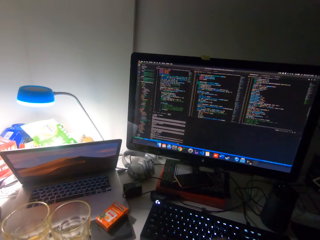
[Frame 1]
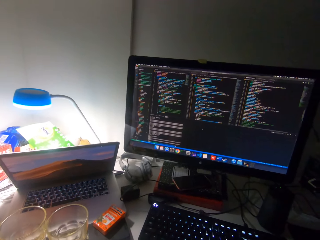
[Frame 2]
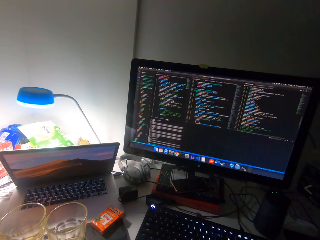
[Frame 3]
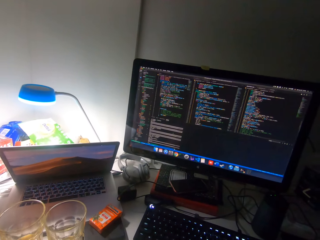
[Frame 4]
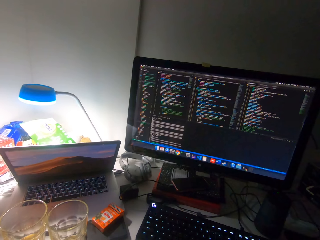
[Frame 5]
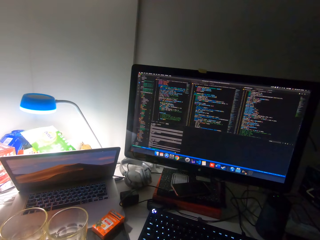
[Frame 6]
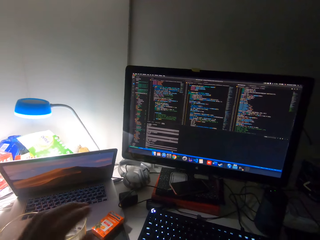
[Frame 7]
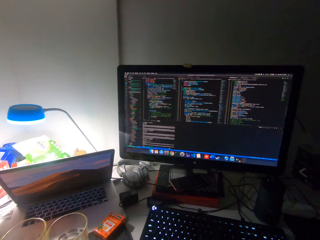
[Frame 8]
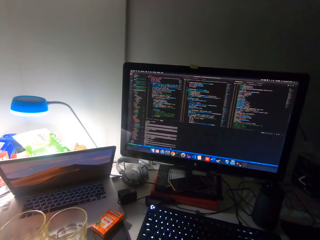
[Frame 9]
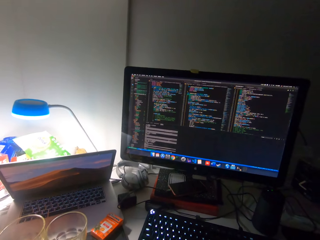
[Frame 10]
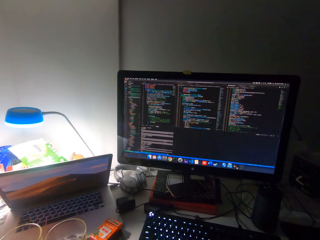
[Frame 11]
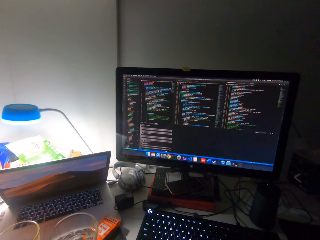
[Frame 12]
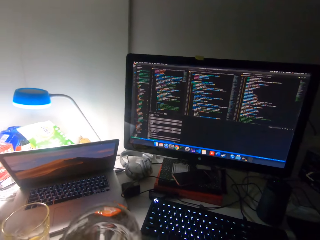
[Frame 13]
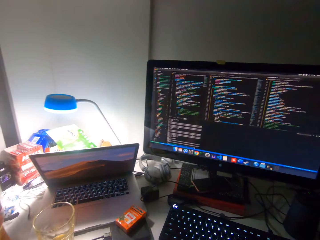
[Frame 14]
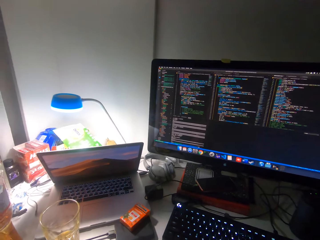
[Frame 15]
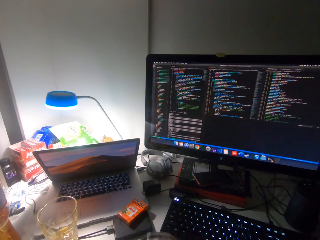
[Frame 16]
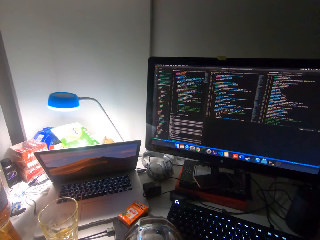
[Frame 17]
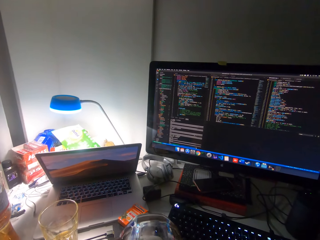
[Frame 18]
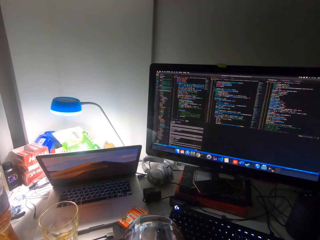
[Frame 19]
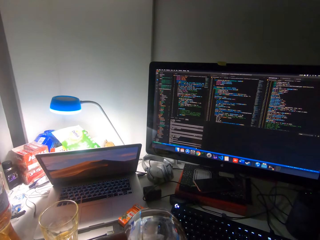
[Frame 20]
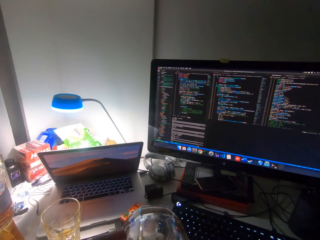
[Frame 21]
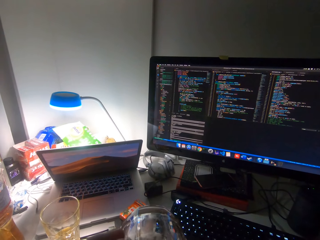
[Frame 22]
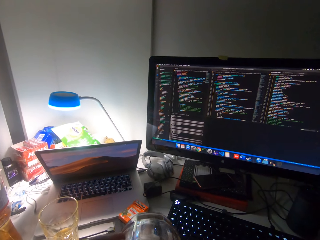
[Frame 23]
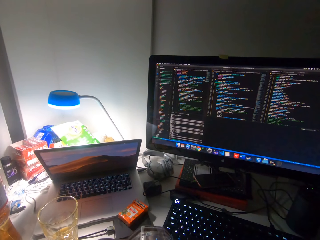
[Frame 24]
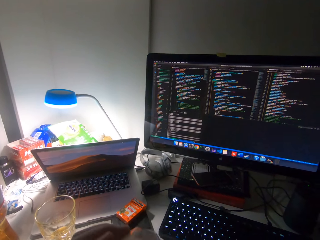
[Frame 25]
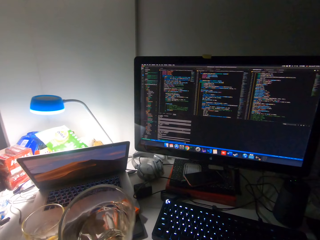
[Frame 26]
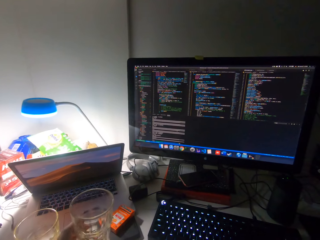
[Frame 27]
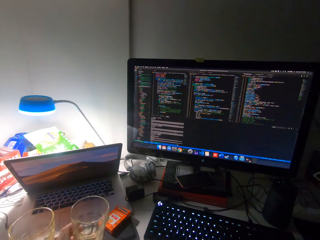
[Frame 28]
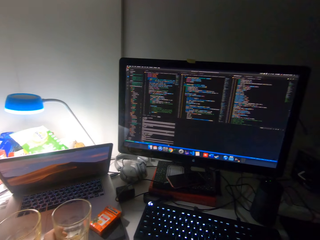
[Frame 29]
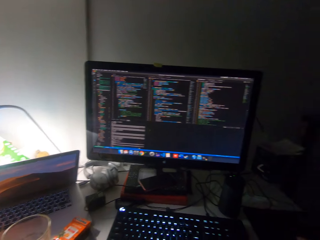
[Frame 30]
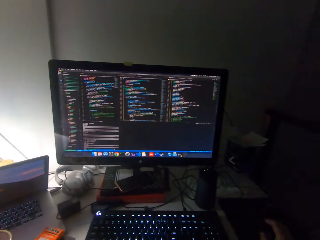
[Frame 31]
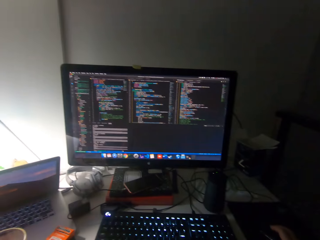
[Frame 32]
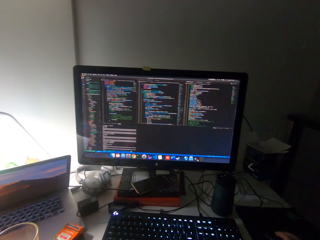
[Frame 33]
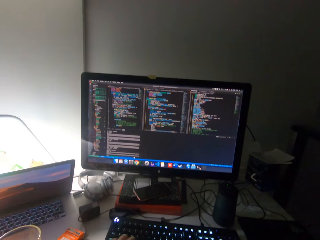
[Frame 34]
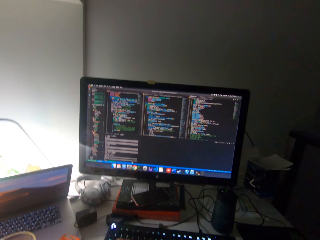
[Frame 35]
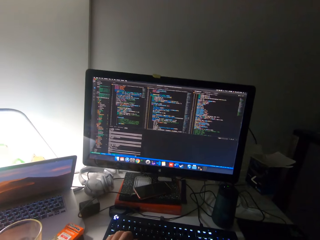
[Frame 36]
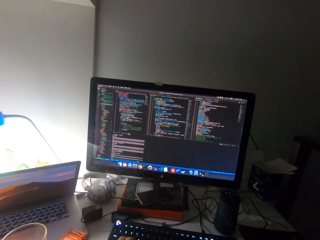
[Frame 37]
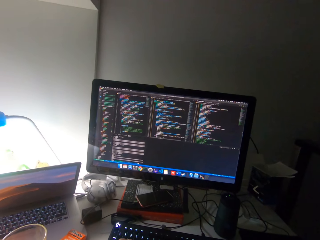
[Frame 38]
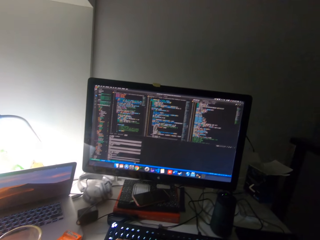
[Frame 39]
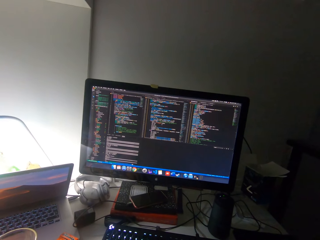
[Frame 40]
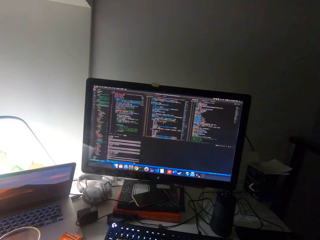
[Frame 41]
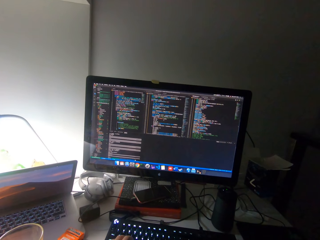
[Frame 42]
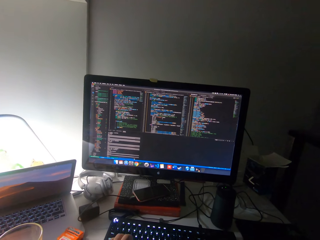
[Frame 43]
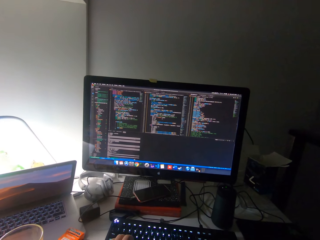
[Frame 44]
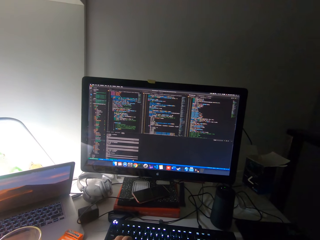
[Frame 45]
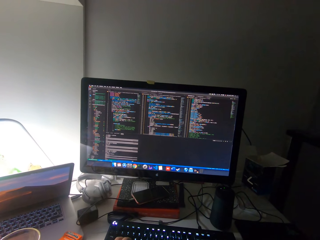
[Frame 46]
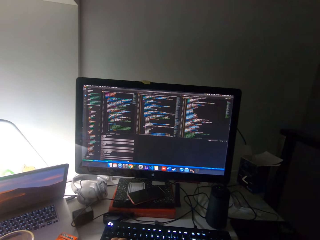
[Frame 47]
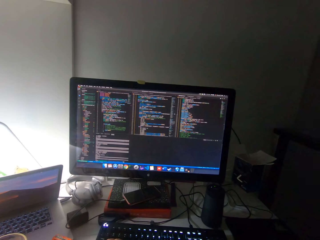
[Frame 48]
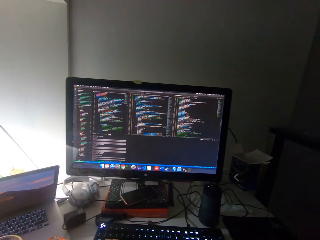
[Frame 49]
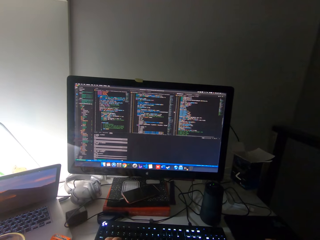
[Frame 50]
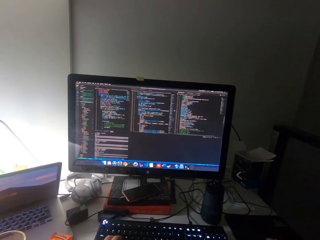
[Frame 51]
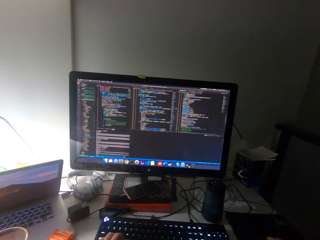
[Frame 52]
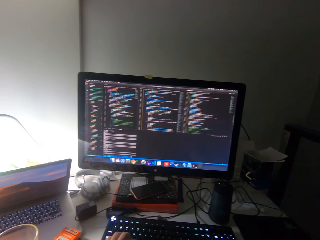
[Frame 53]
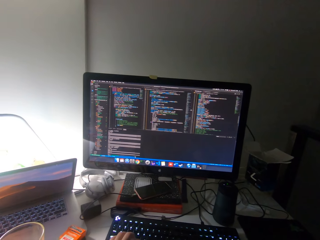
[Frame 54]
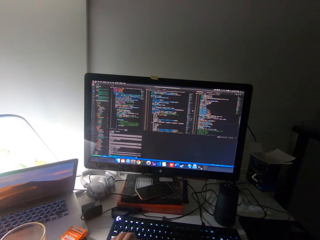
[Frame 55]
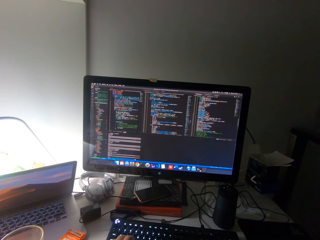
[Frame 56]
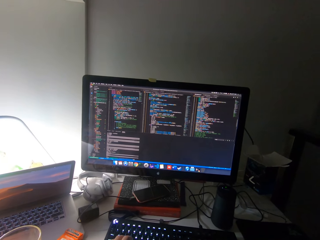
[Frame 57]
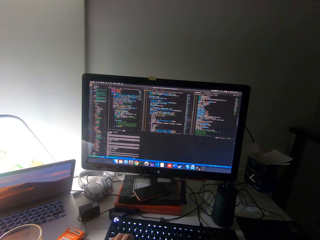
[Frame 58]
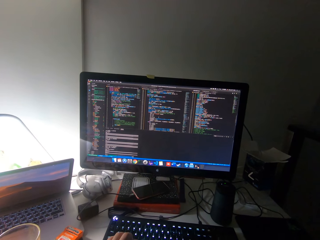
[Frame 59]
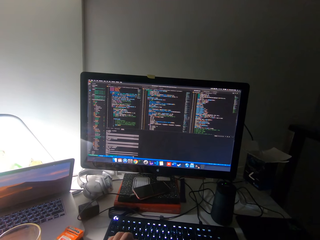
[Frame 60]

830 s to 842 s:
The camera wearer moves his hands. He picks up a cup from a table with his left hand. He drinks water from the cup. He drops the cup on the table. He places his left hand on the keyboard. He scrolls the mouse.

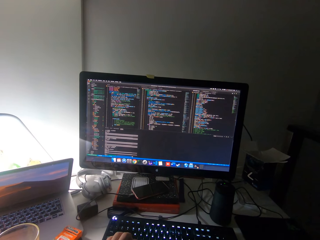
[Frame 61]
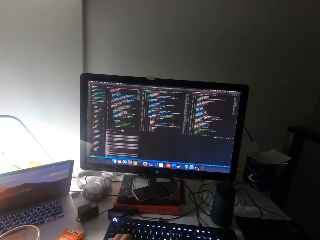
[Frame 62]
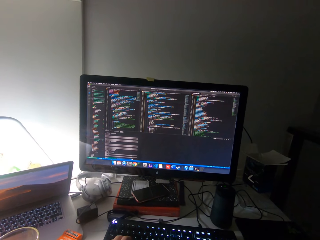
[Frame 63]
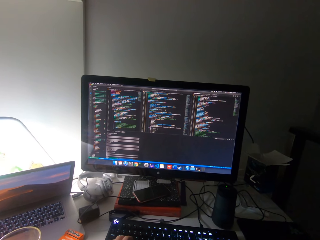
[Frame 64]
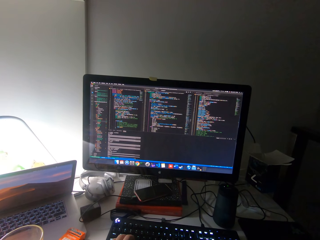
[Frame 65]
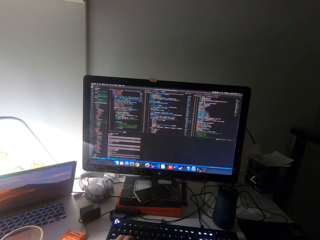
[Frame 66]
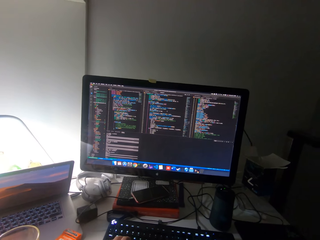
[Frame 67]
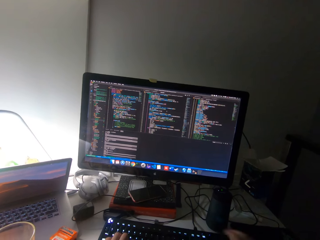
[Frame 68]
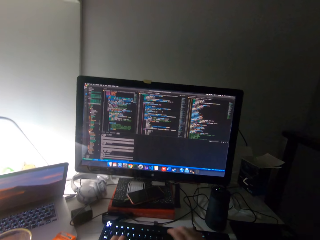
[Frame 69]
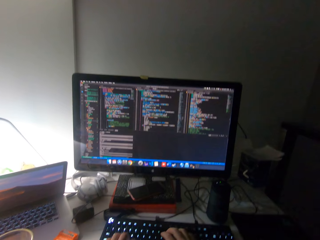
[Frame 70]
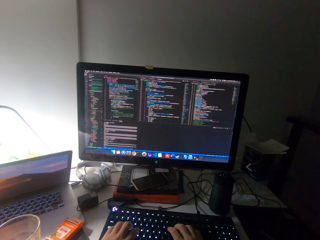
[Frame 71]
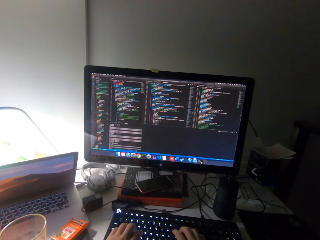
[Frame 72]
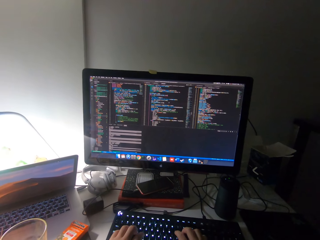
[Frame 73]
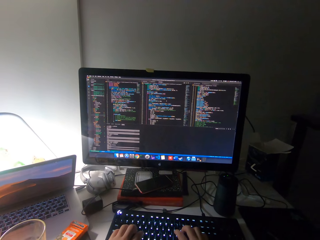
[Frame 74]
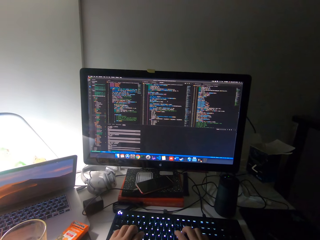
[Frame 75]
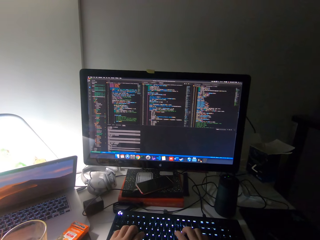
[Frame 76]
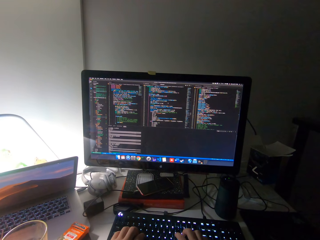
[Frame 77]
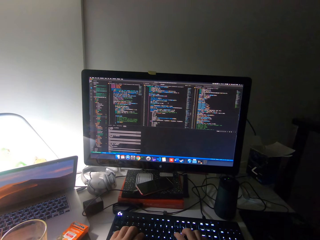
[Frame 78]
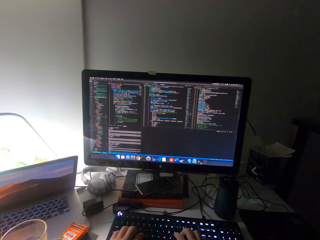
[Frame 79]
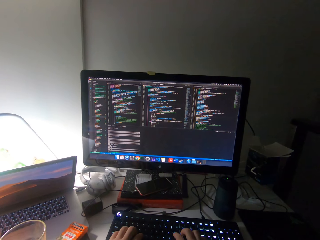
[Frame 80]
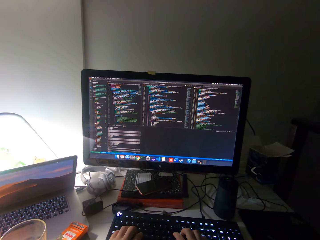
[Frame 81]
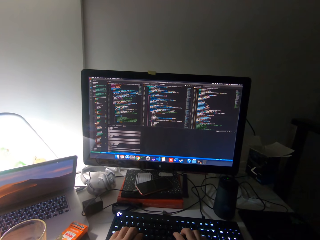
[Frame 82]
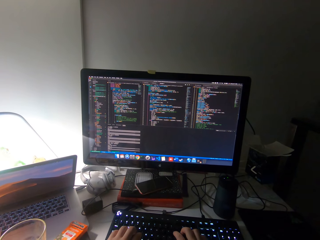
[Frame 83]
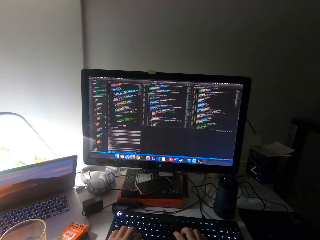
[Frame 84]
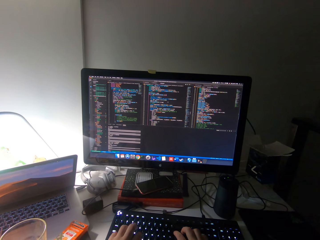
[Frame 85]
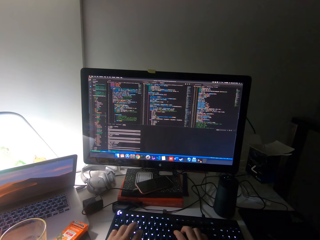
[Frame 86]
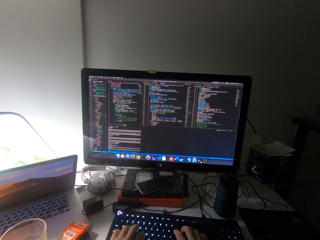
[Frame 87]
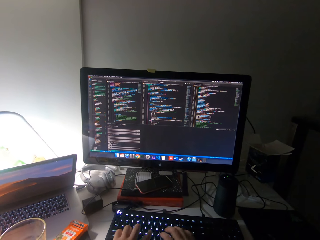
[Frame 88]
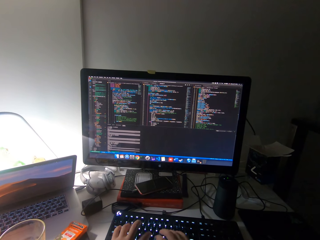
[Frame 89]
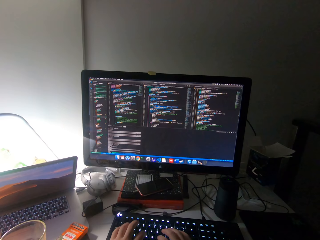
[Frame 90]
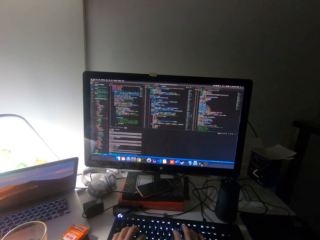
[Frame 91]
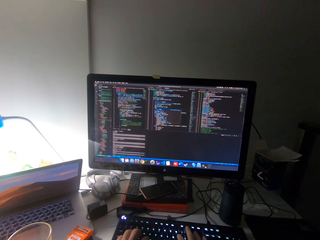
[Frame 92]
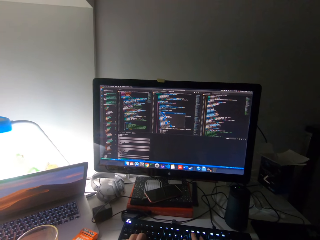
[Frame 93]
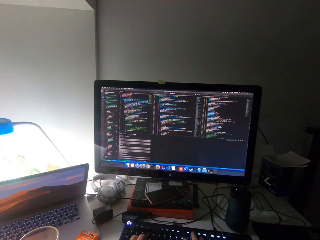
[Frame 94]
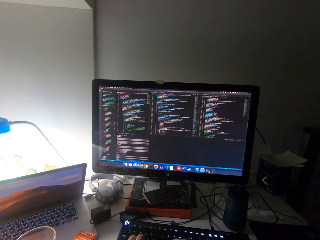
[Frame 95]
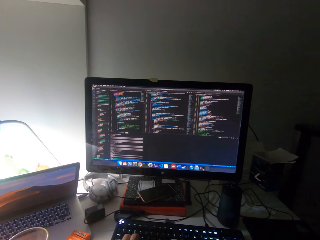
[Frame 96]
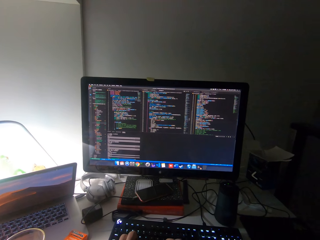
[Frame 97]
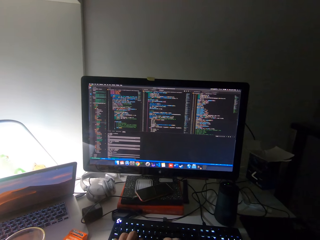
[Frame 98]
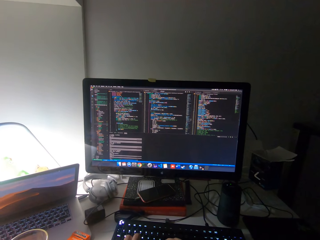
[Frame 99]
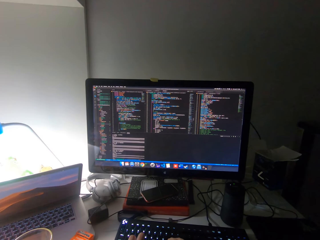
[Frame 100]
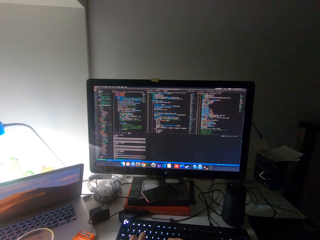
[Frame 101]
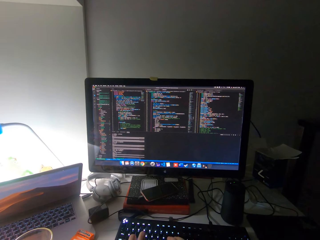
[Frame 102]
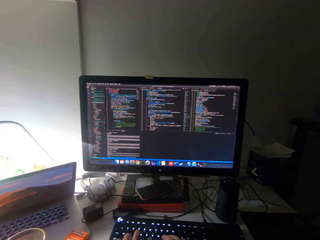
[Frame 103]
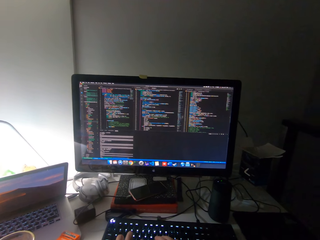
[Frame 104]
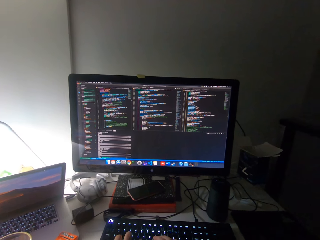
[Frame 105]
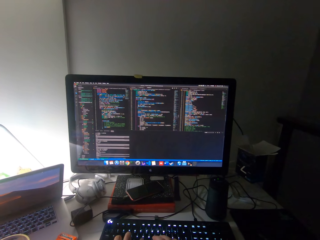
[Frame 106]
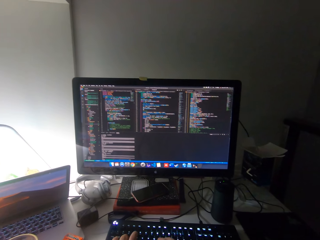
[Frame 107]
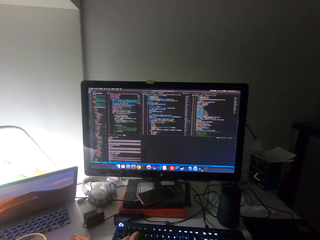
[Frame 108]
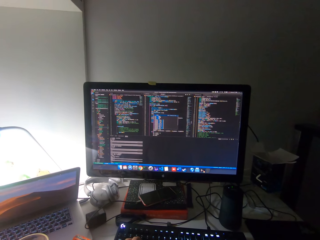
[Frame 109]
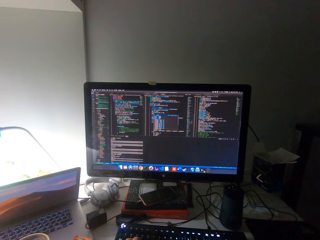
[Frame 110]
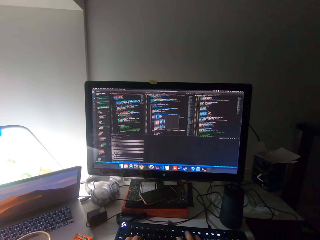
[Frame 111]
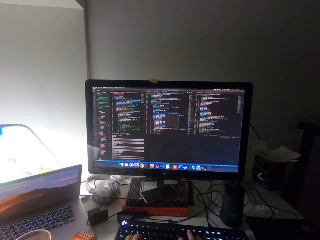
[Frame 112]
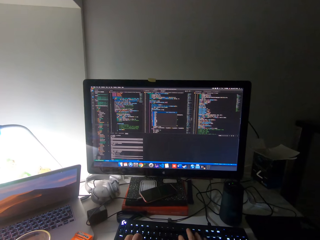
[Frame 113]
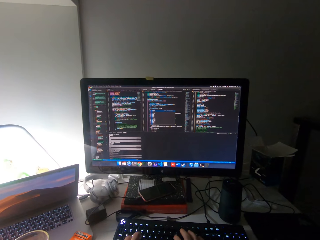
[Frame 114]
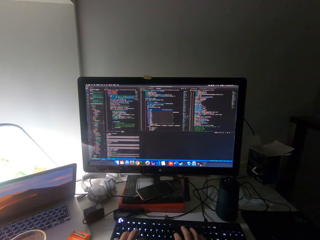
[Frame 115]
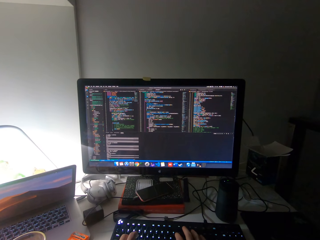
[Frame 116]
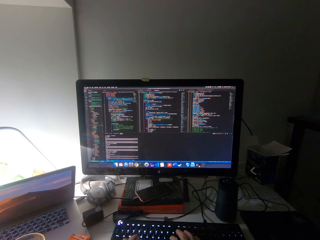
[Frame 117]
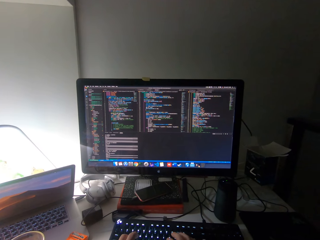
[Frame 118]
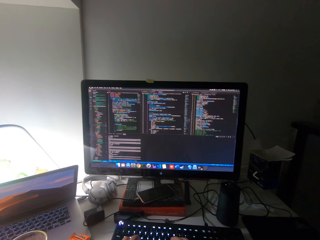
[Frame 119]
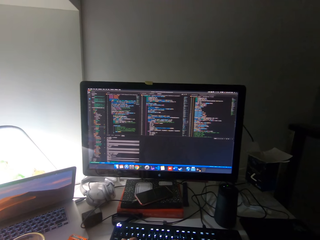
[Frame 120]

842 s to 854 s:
The camera wearer types on a keyboard.
